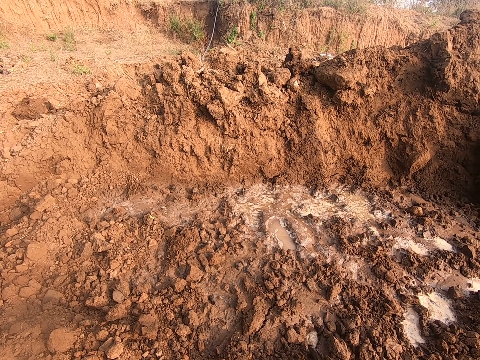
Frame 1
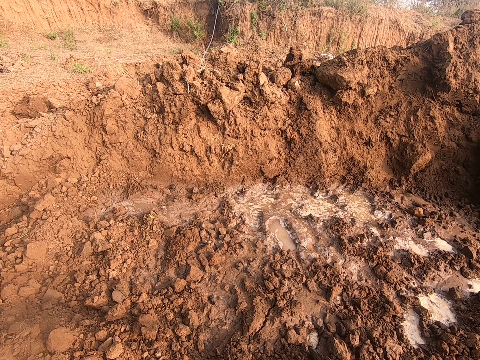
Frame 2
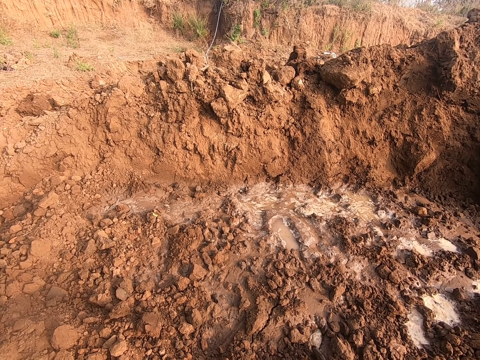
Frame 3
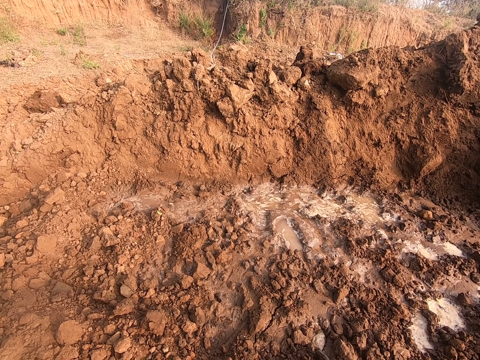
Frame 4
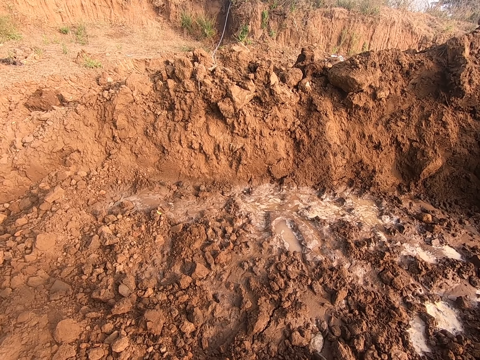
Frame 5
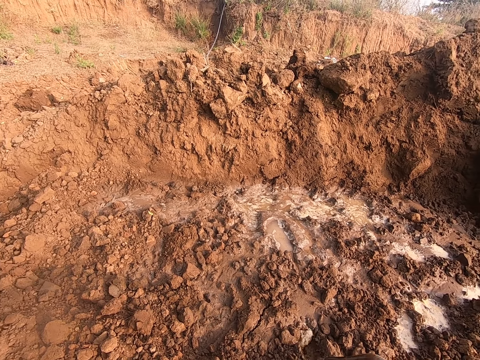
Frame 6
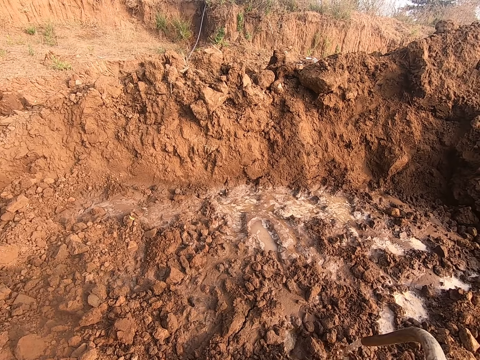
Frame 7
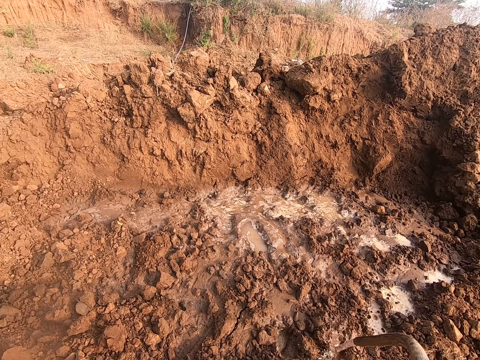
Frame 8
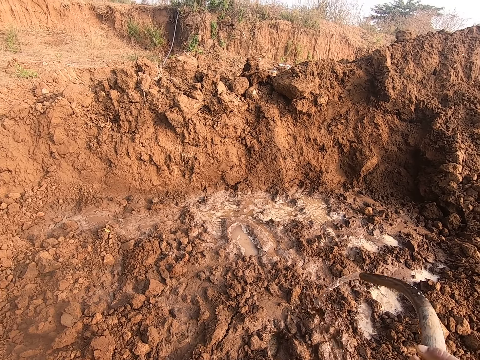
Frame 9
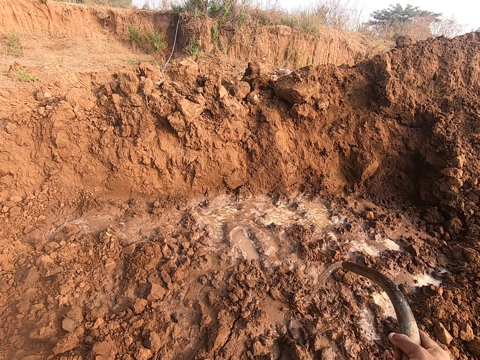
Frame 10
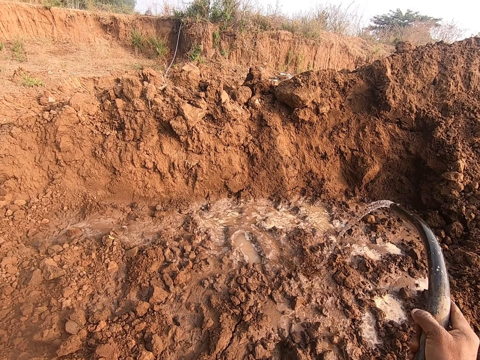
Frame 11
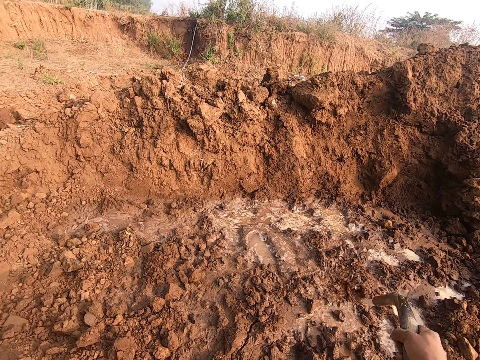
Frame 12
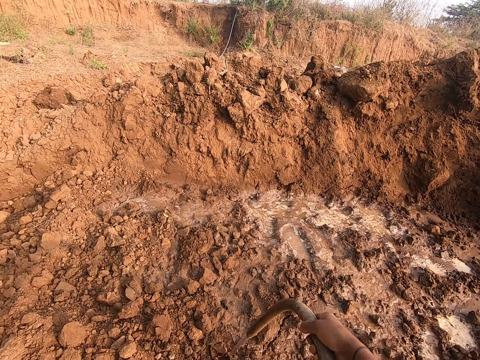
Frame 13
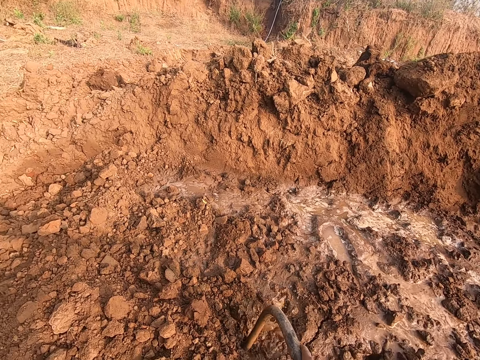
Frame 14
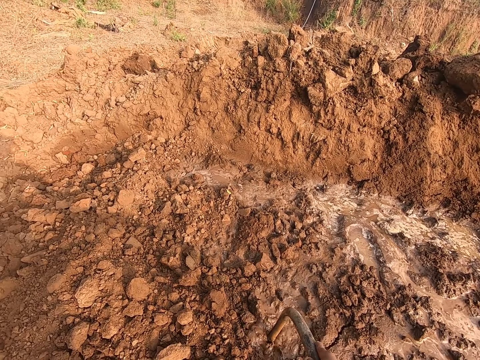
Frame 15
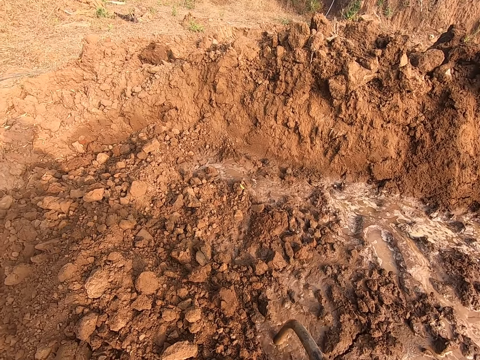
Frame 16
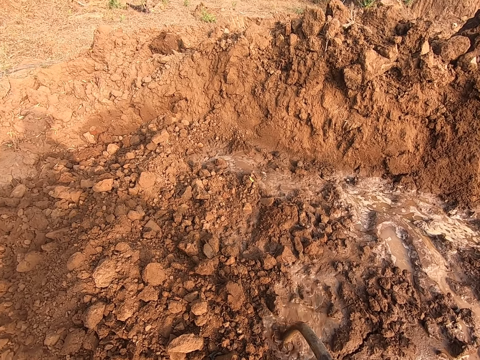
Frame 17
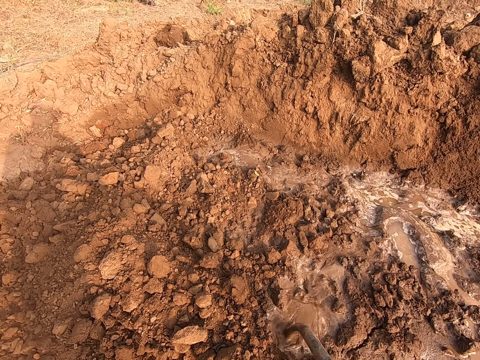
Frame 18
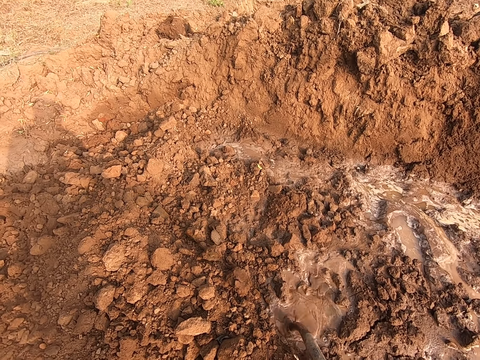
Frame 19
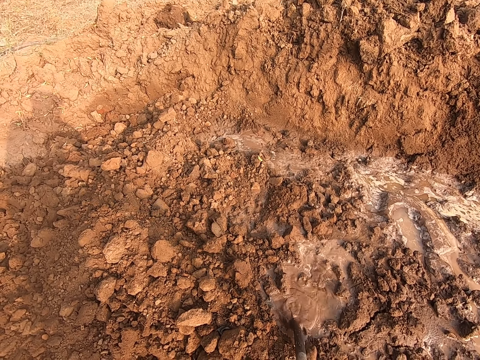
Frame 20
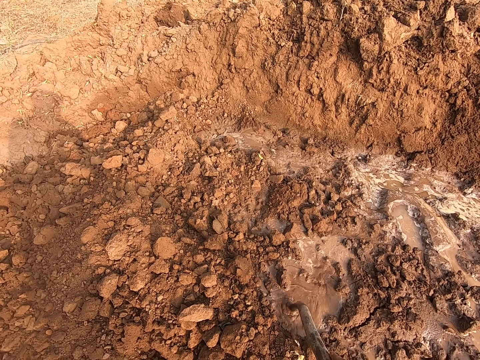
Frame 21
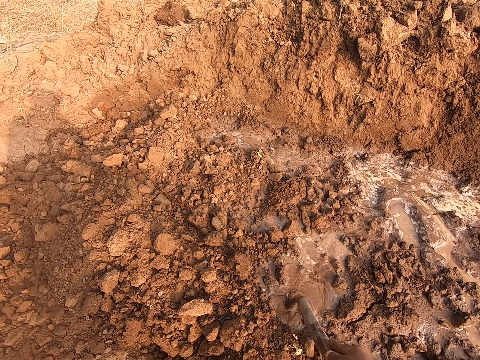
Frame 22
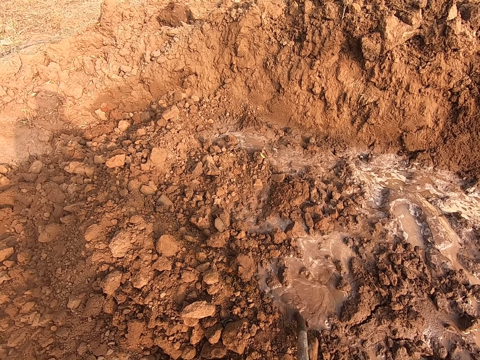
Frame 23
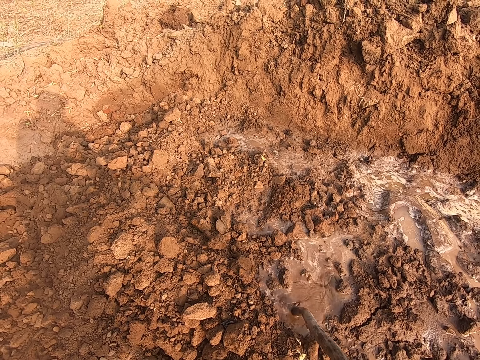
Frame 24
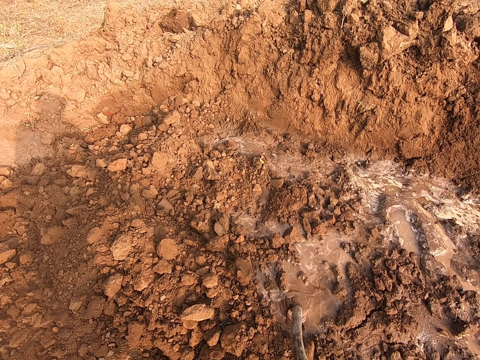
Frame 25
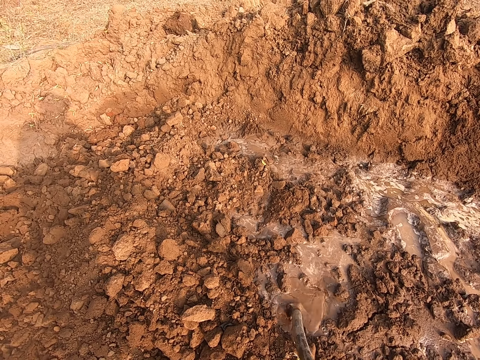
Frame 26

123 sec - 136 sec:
The camera wearer waters the soil with water from the hose in his right hand. He waters the soil with water from the hose in his right hand again. He dips the hose pipe in the soil.

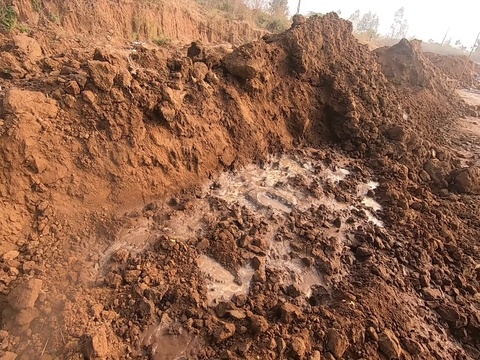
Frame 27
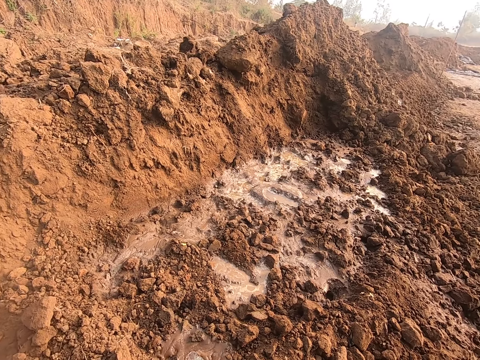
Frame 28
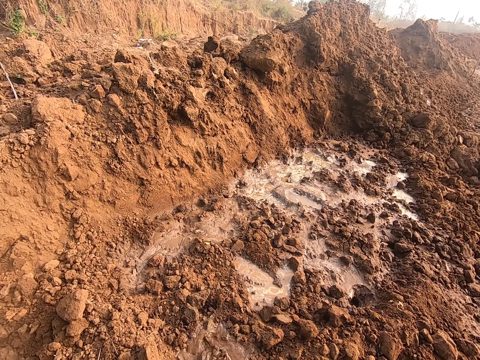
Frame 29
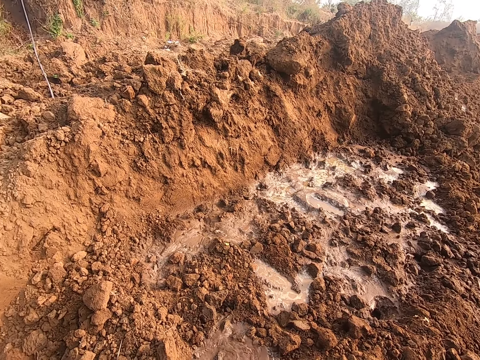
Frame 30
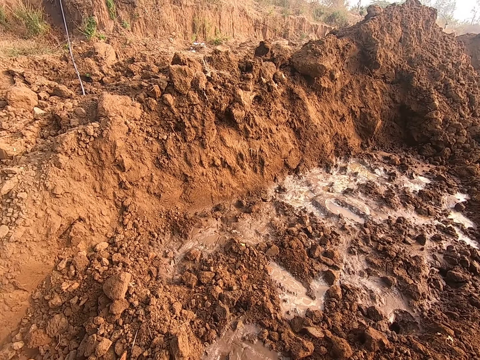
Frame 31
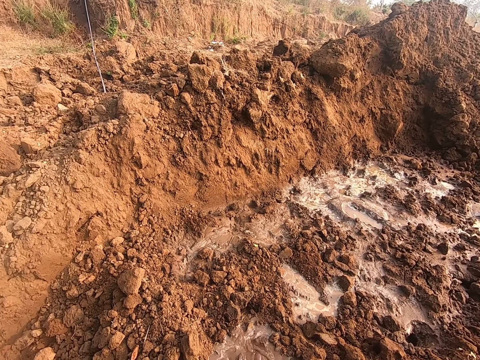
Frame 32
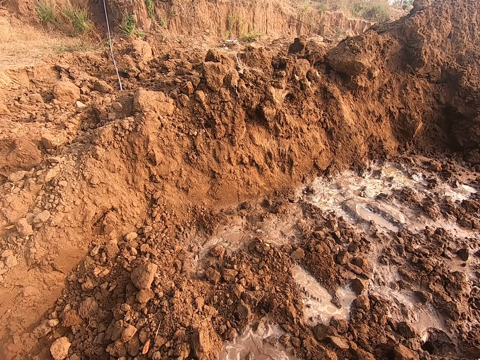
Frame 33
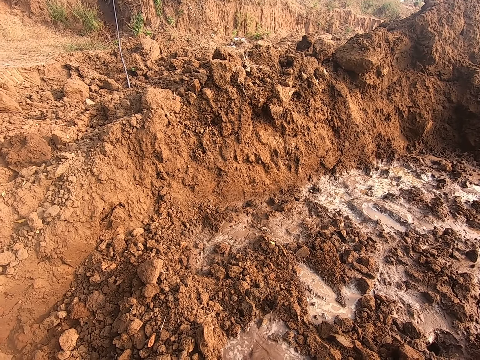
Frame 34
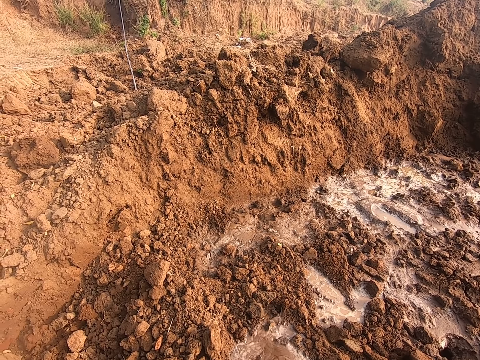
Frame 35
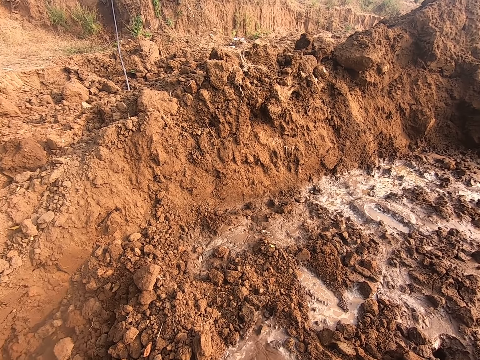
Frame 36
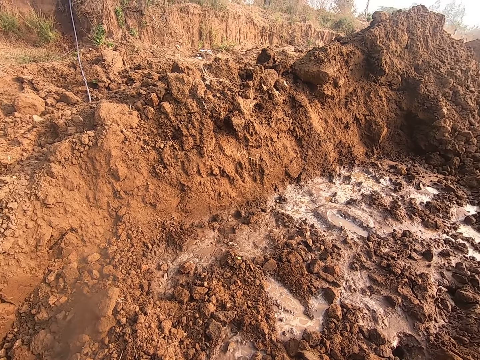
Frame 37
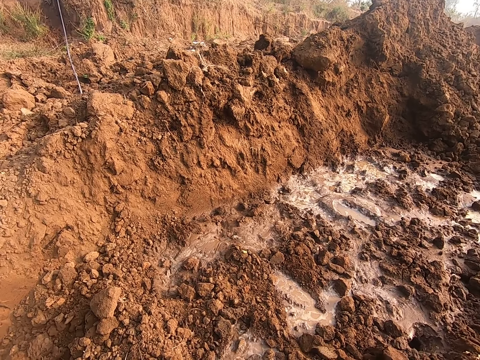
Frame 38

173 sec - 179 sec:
The camera wearer waters the soil with water from the hose in his right hand.

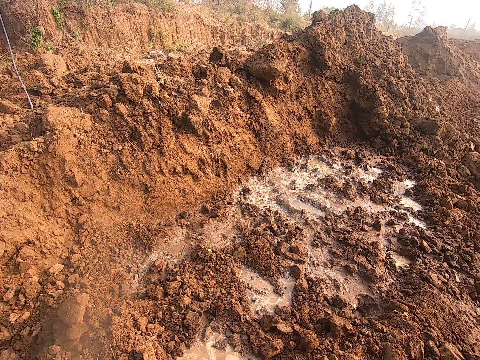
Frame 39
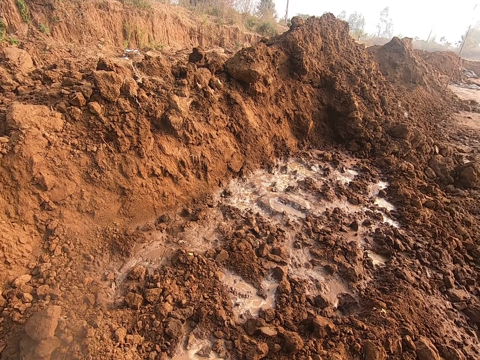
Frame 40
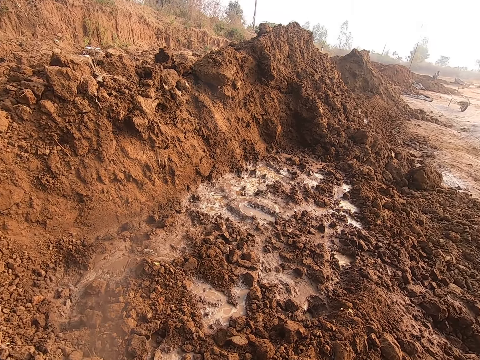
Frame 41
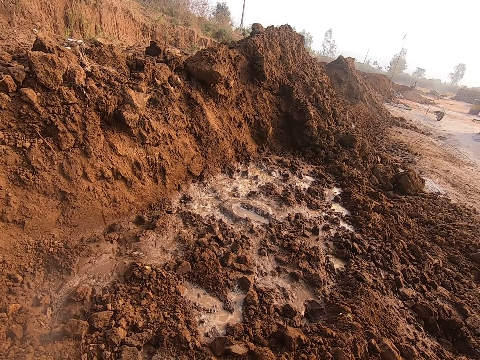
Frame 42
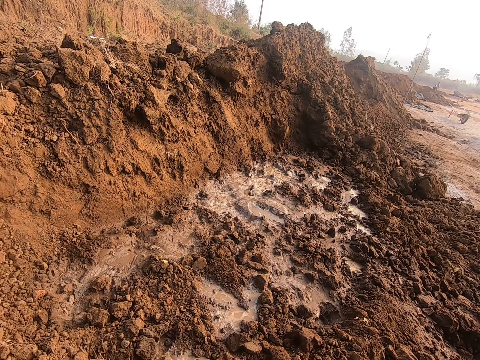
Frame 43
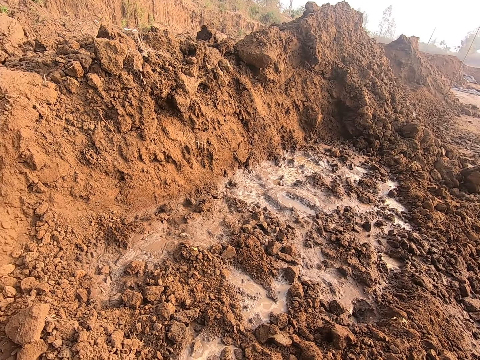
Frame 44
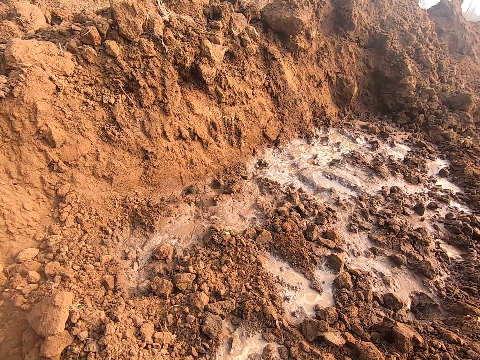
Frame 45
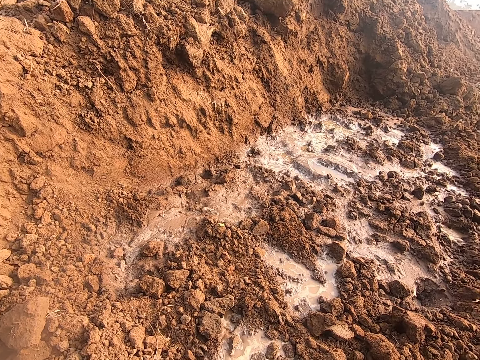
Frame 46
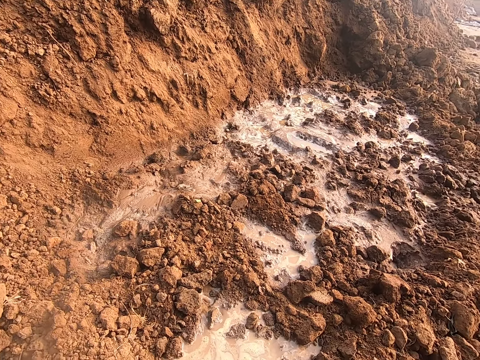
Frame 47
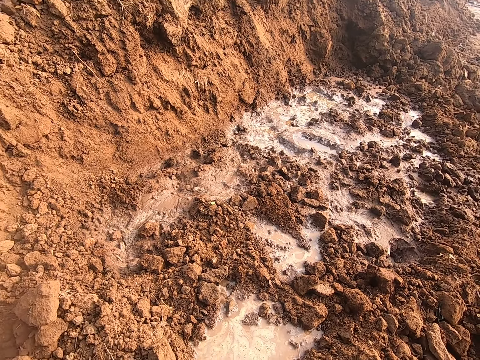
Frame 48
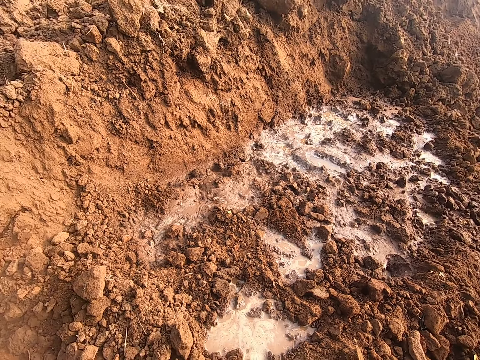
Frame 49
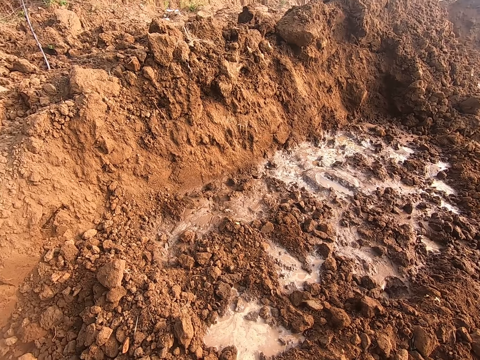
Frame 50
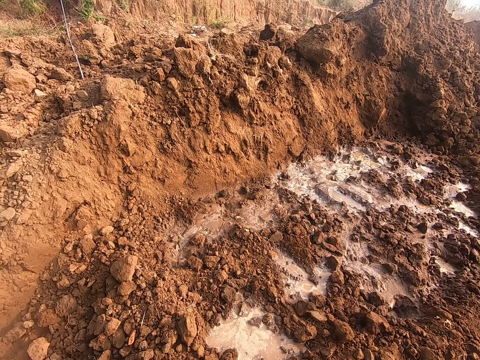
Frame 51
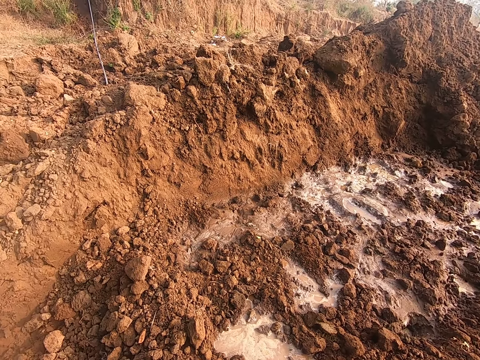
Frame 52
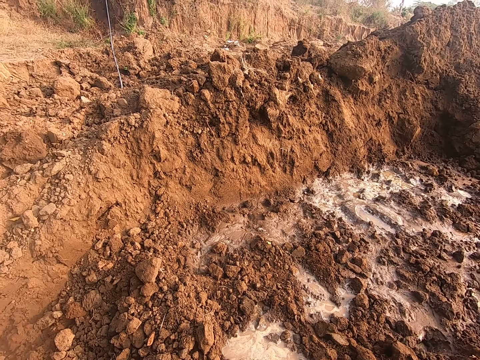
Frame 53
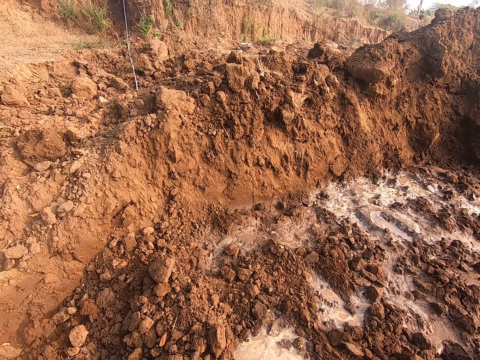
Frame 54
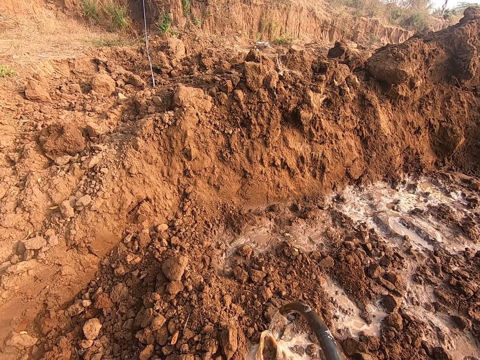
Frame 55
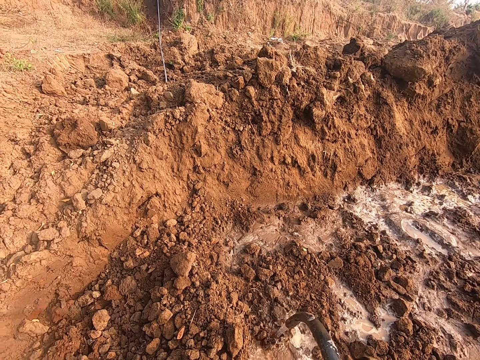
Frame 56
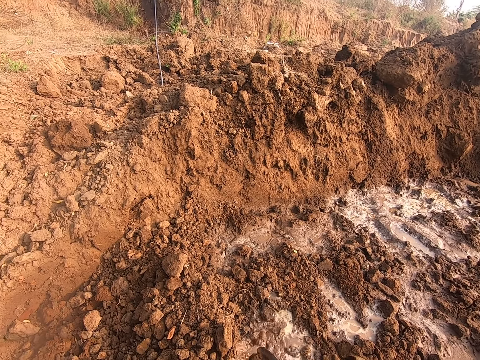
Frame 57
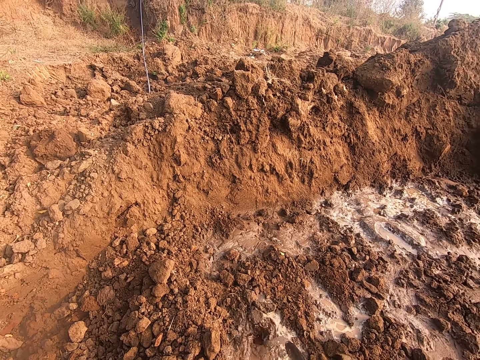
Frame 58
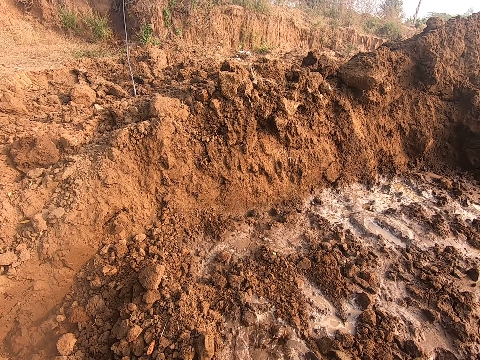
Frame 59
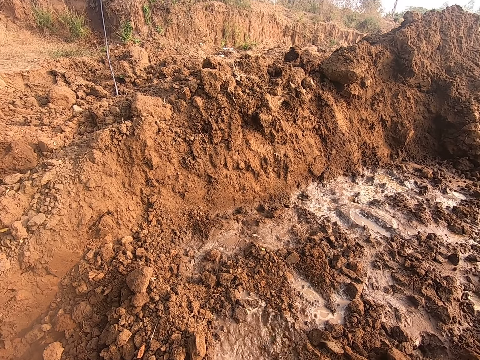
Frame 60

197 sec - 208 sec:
The camera wearer looks around. He waters the soil with water from the hose in his right hand.
